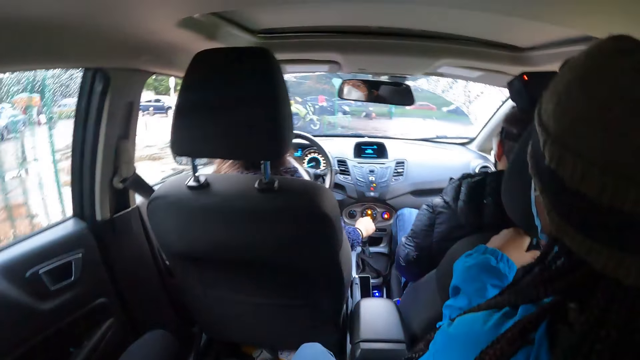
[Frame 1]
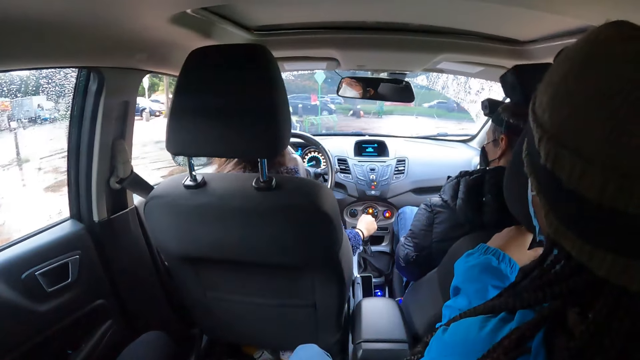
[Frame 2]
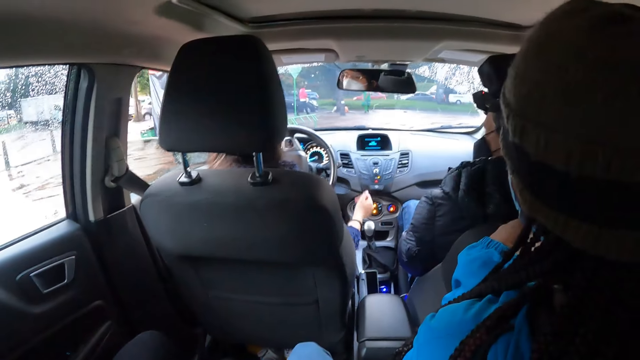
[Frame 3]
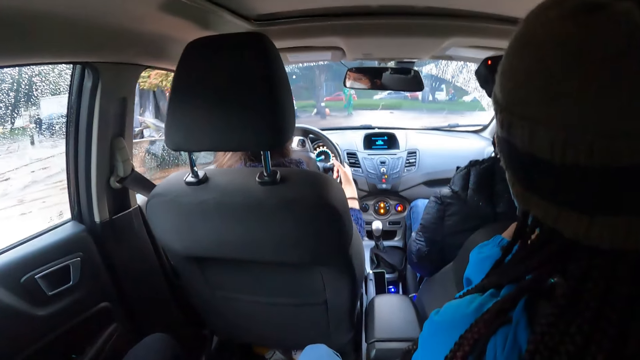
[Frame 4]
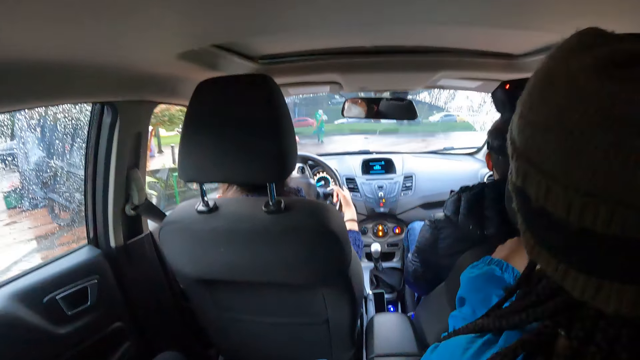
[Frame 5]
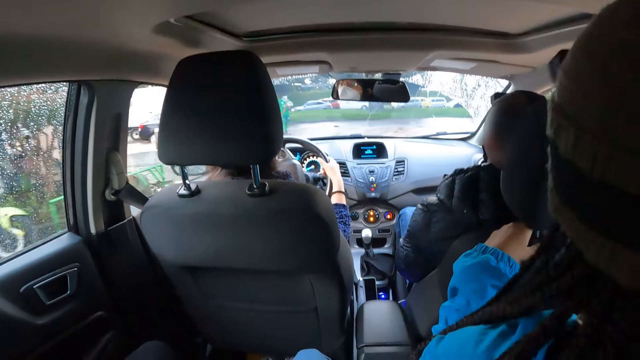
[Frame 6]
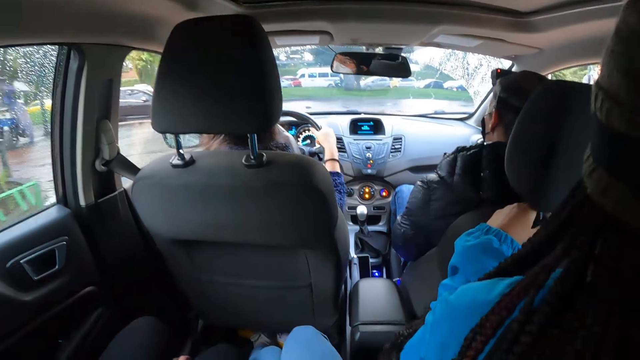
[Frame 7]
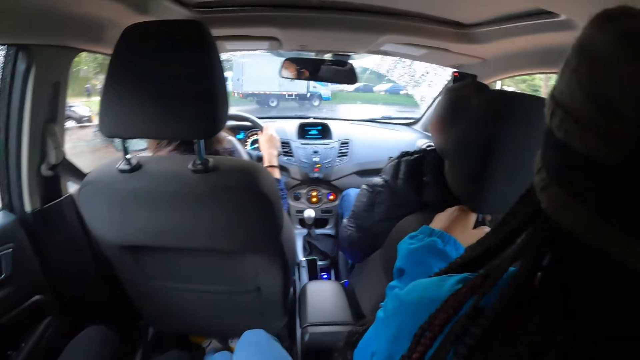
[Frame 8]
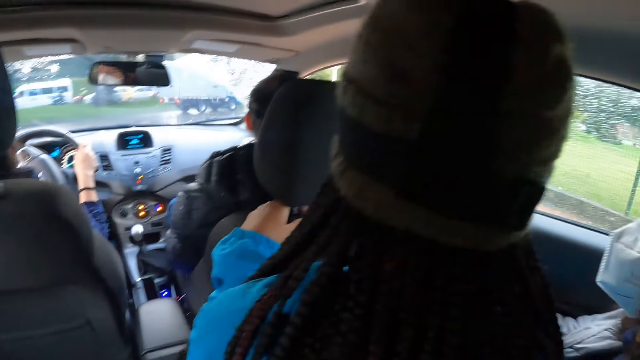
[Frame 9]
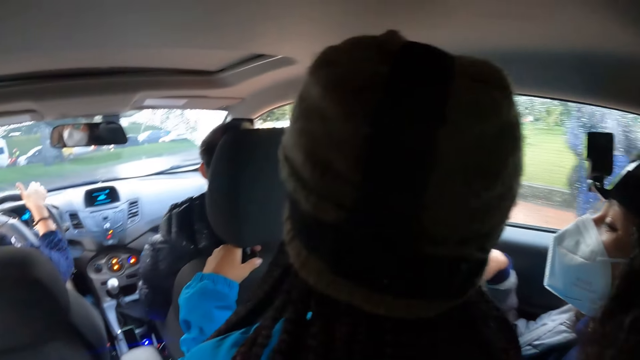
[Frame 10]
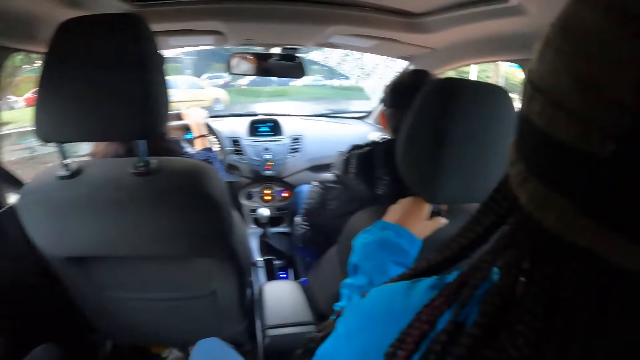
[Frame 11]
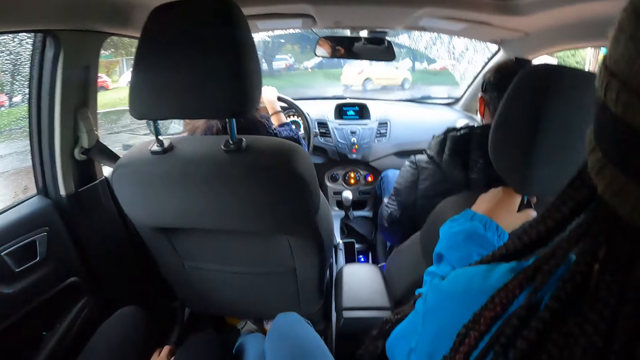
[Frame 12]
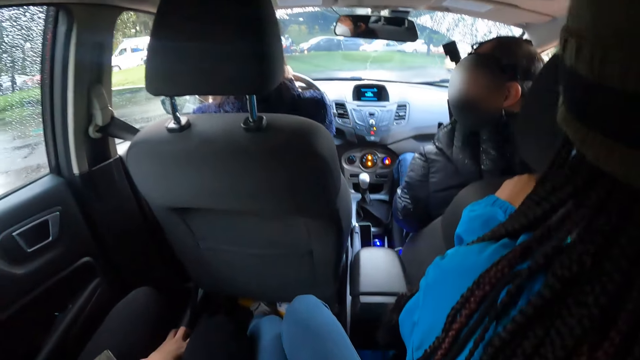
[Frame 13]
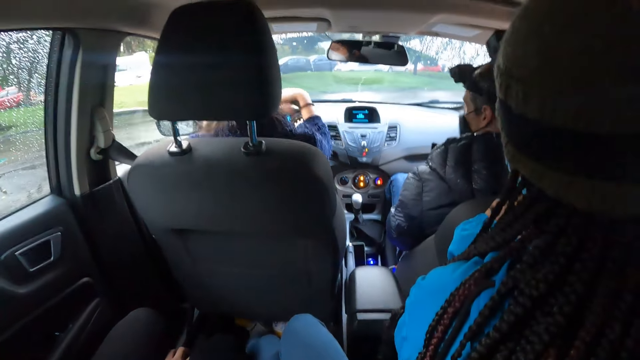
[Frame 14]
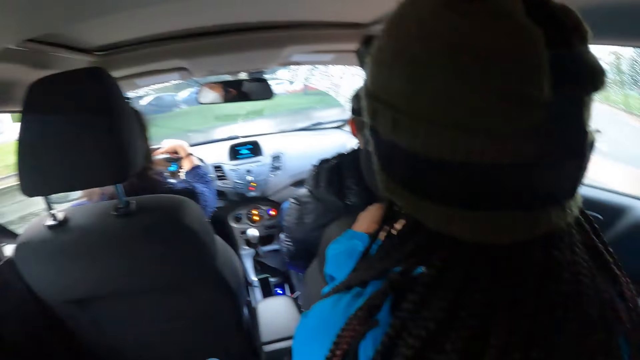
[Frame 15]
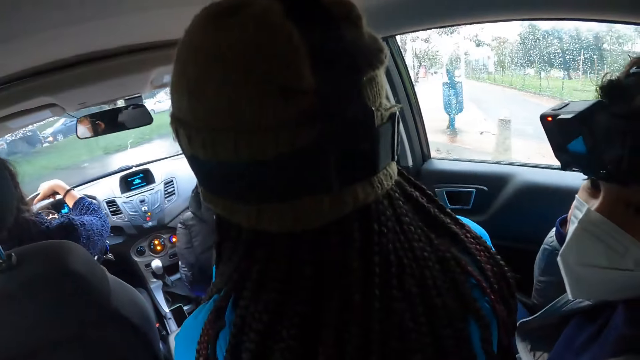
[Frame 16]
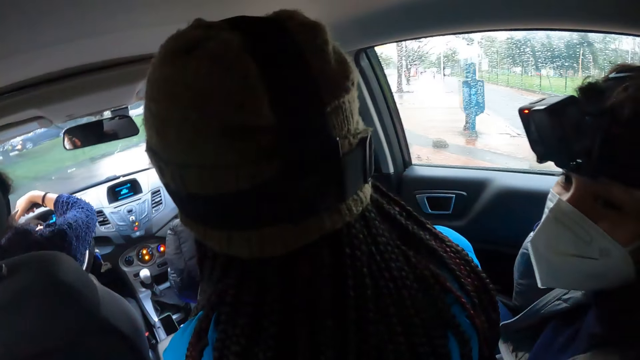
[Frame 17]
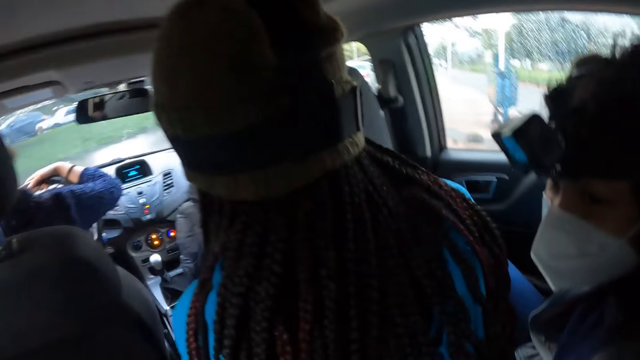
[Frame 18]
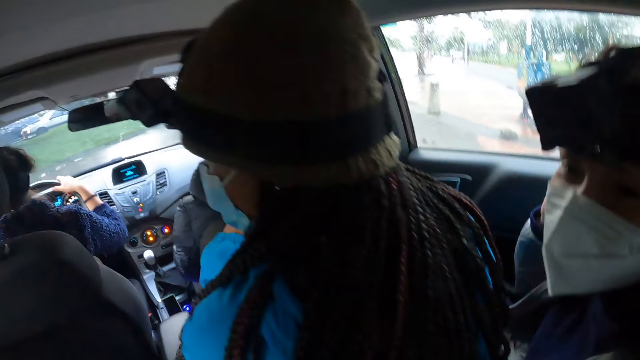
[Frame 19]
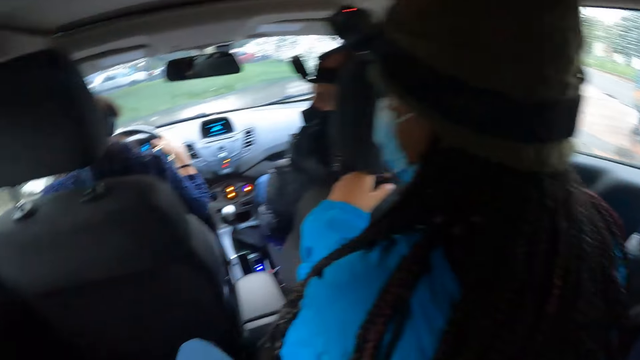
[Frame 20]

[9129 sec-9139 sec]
The woman drives the car on the road with the steering in both hands. The man interacts with the woman.

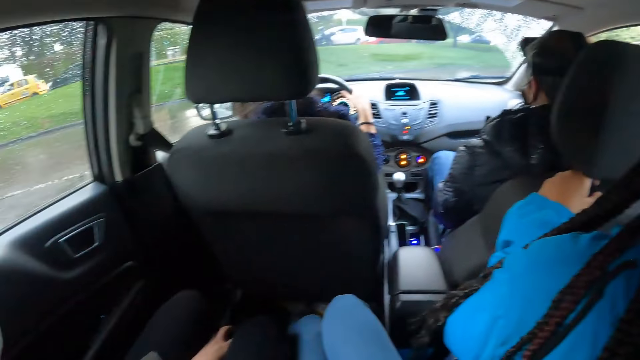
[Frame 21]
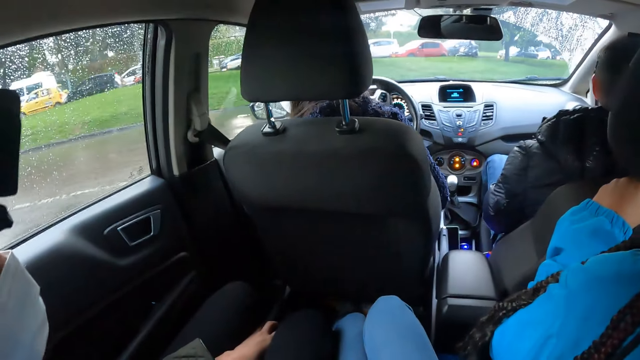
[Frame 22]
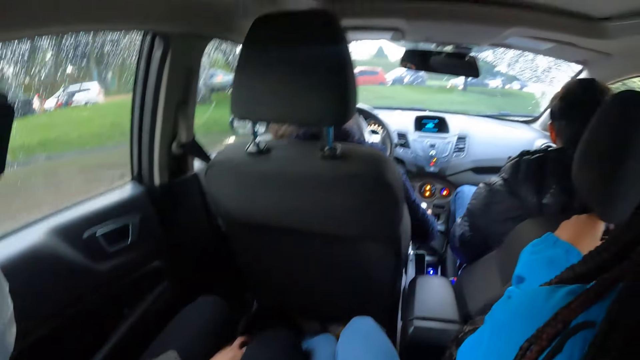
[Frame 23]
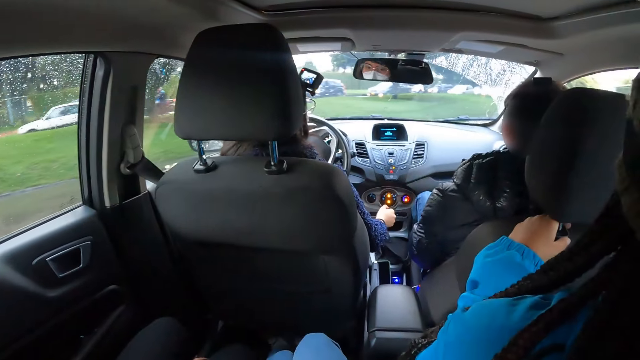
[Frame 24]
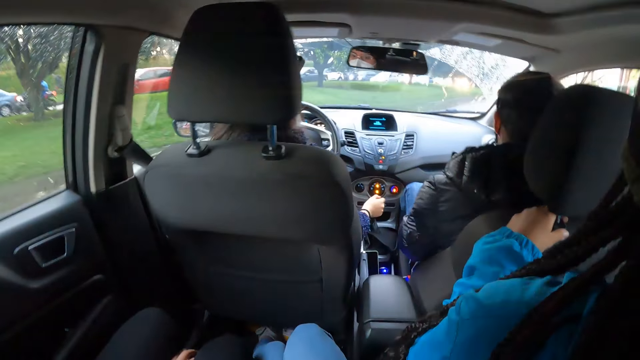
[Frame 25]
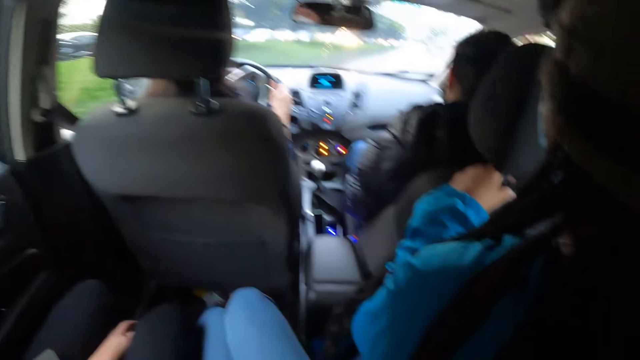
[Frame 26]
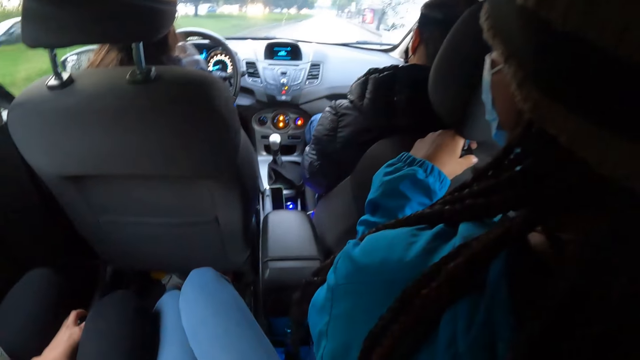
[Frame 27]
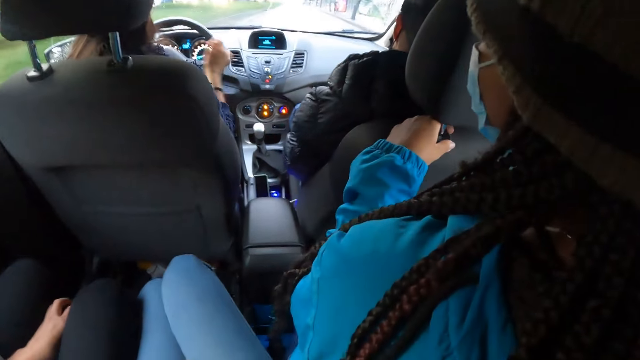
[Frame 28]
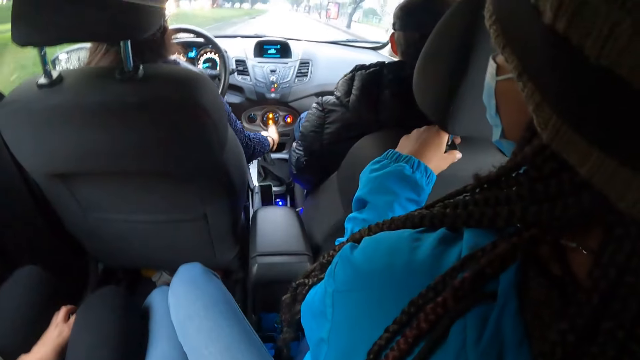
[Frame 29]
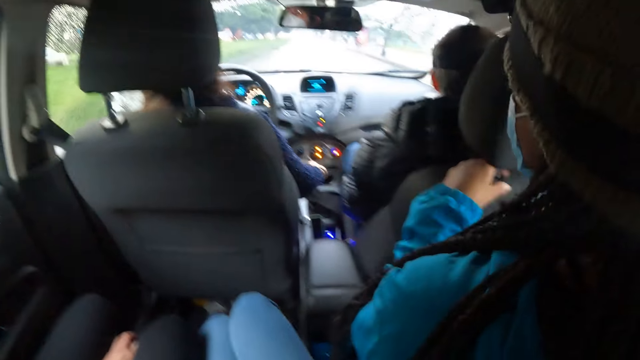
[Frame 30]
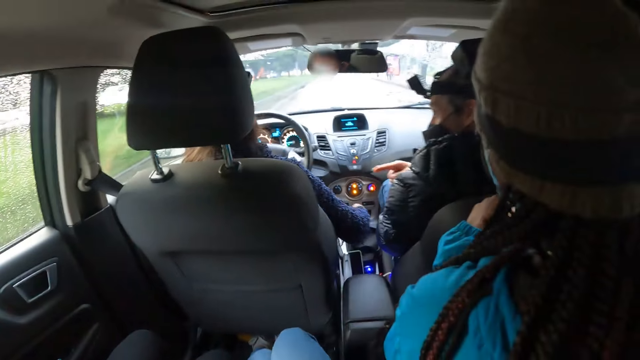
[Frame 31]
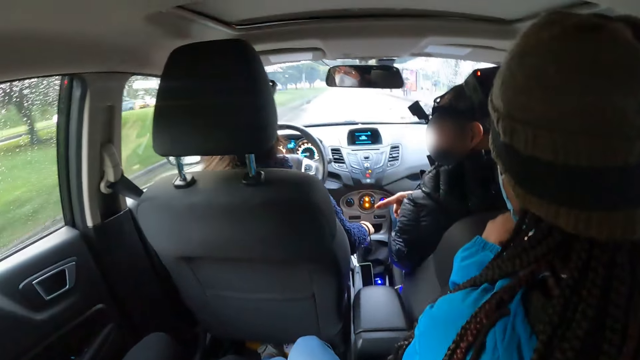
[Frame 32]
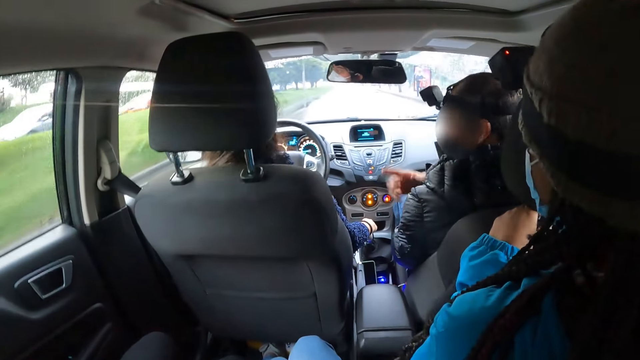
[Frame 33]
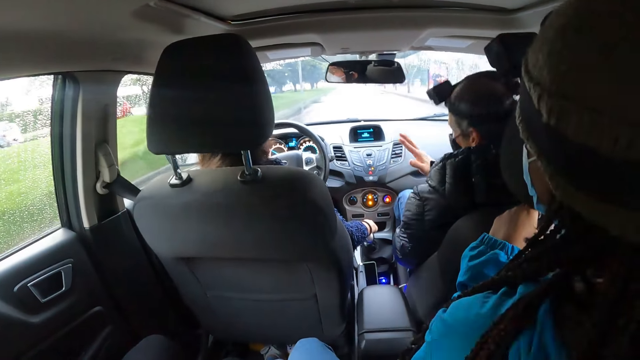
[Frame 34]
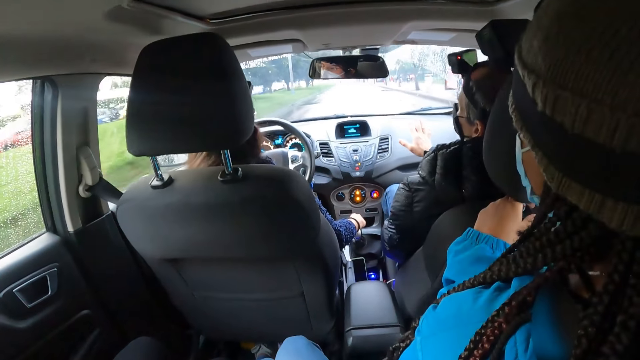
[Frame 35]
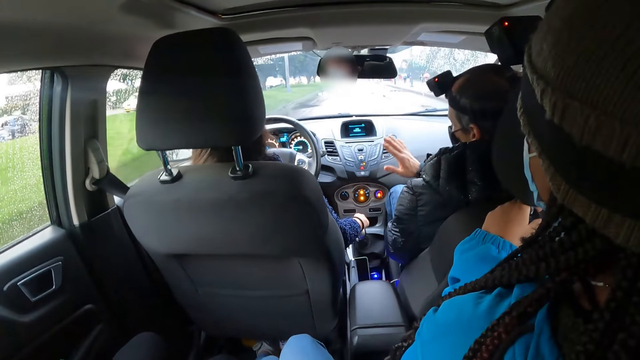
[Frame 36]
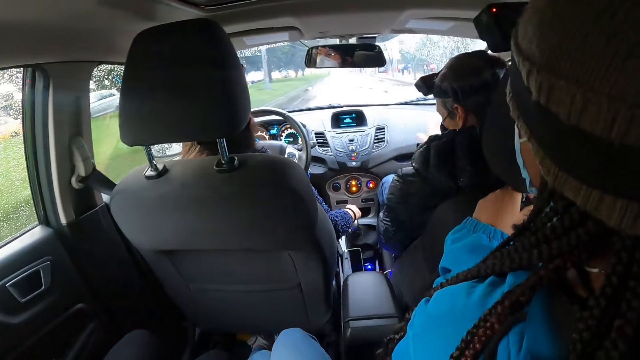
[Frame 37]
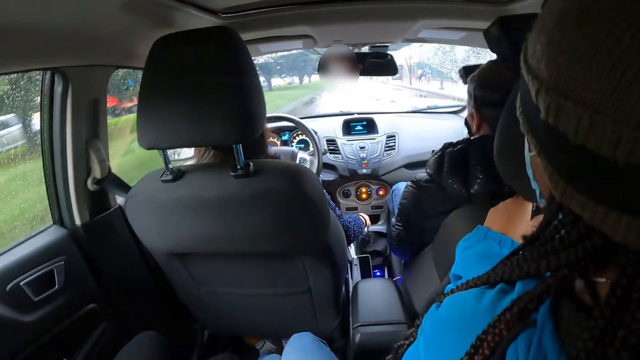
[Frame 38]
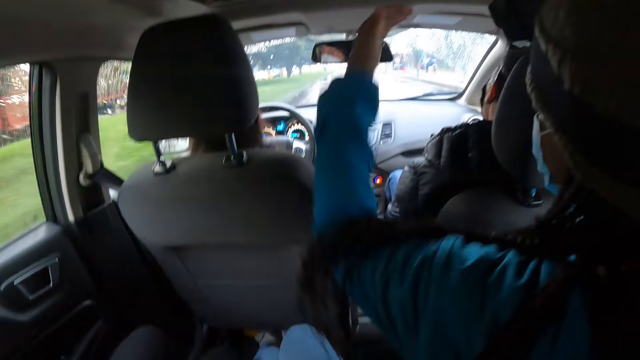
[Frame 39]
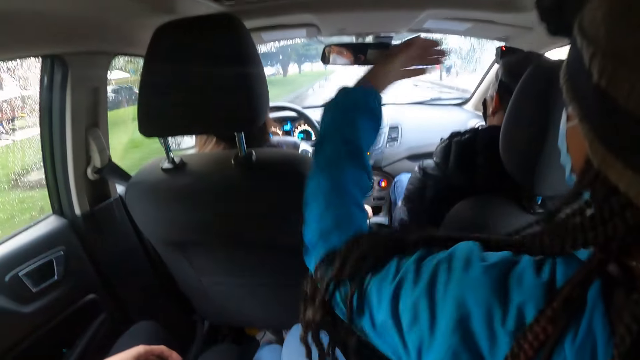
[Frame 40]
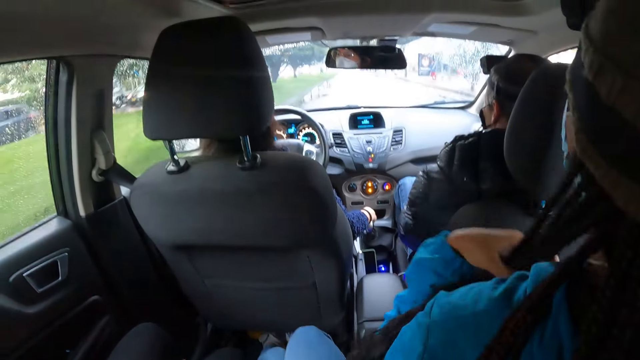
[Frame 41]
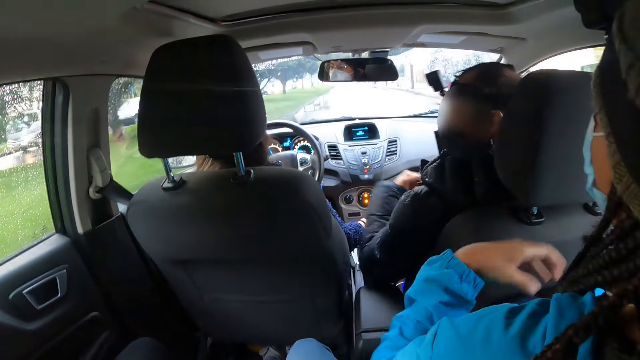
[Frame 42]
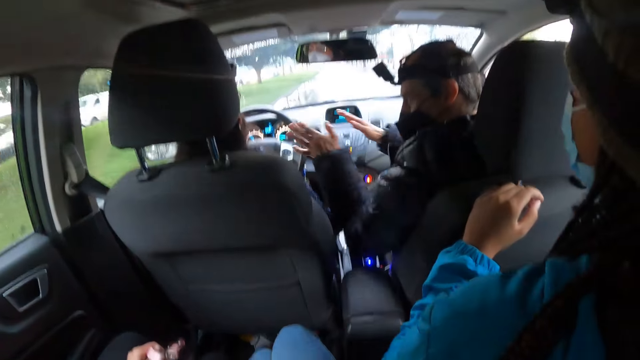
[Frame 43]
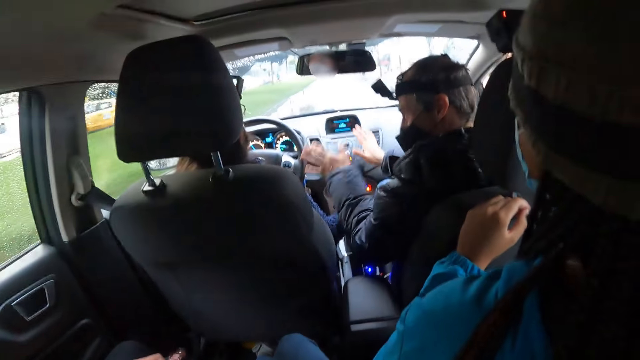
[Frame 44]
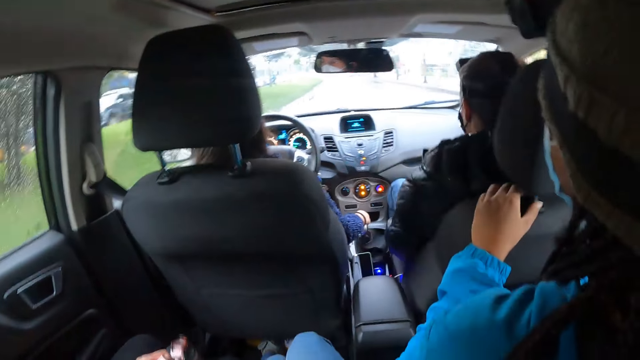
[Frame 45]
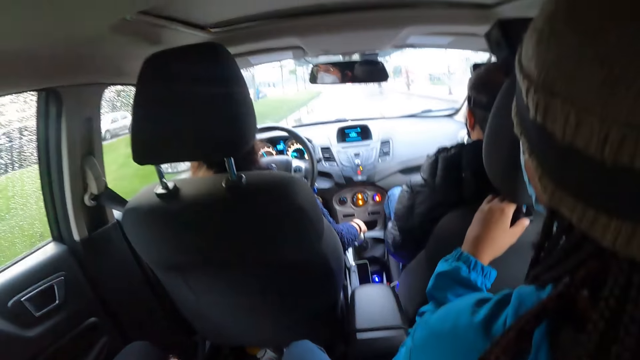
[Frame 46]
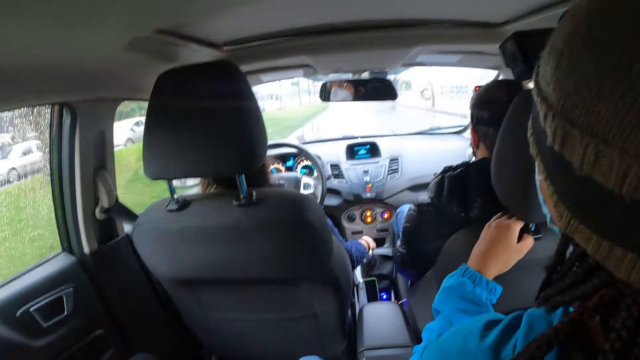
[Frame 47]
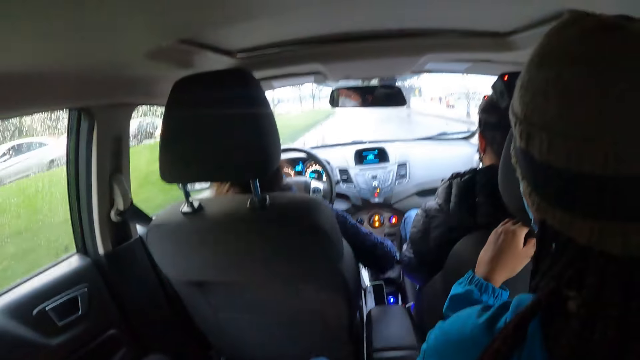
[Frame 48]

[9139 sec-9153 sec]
The woman uses the hand gear with her right hand. The woman drives the car on the road with the steering in both hands. The woman uses the hand gear with her right hand. The woman drives the car on the road with the steering in her left hand. Another woman interacts with the first woman. The man interacts with the first woman.
